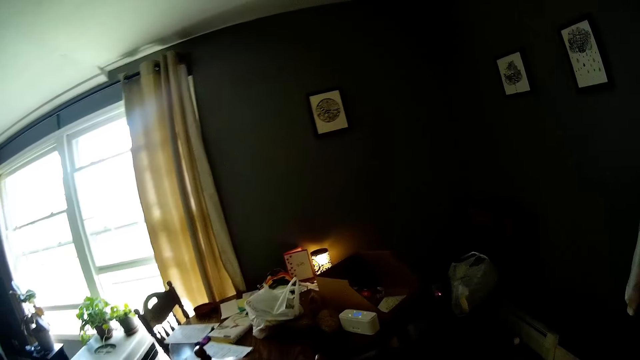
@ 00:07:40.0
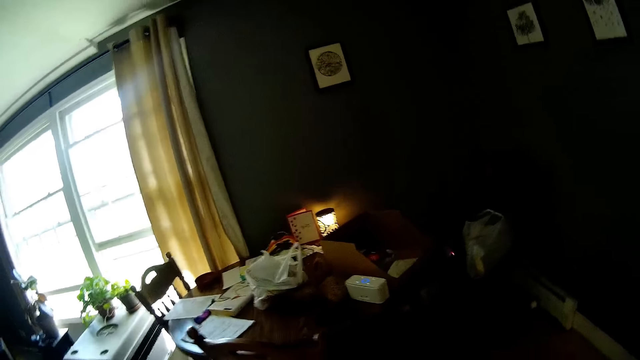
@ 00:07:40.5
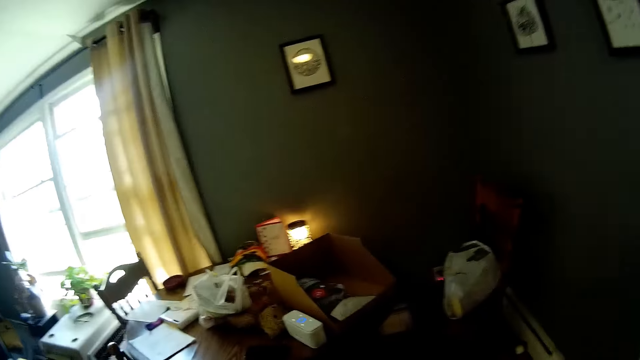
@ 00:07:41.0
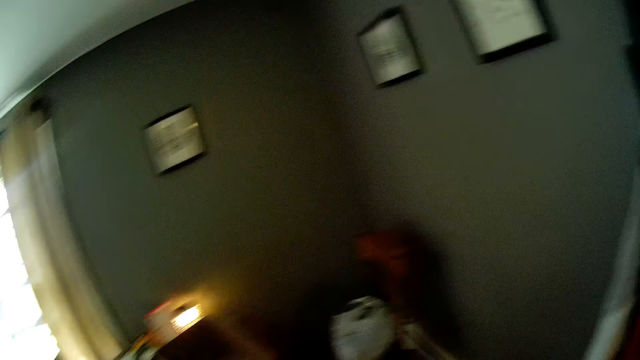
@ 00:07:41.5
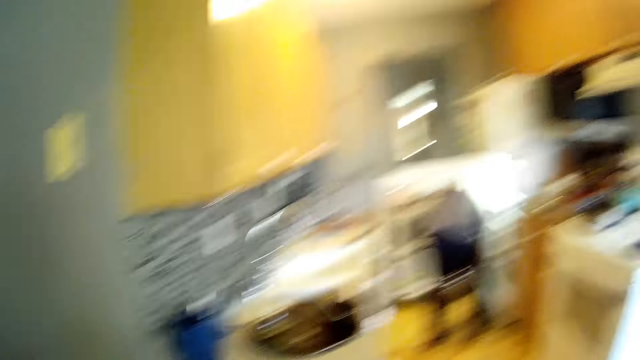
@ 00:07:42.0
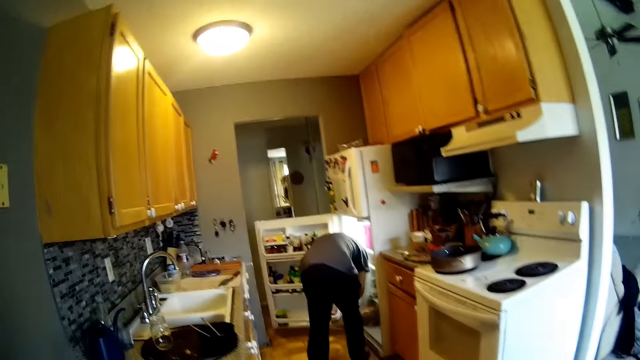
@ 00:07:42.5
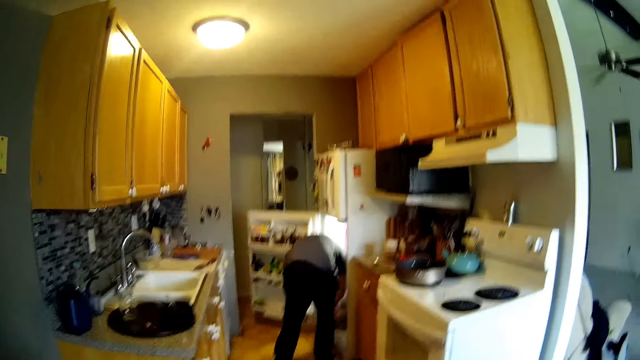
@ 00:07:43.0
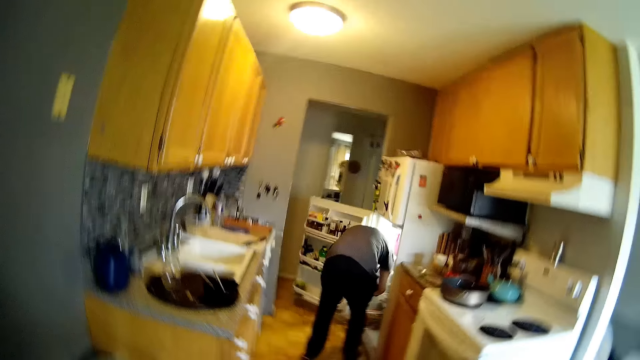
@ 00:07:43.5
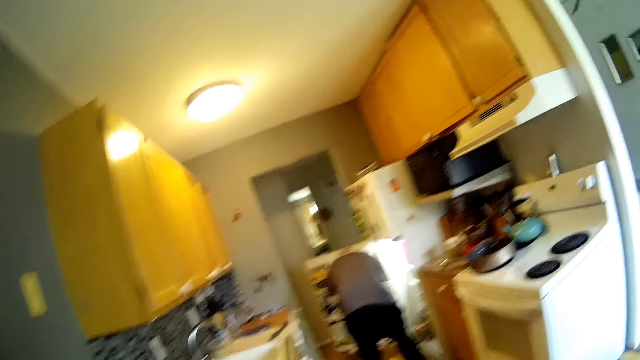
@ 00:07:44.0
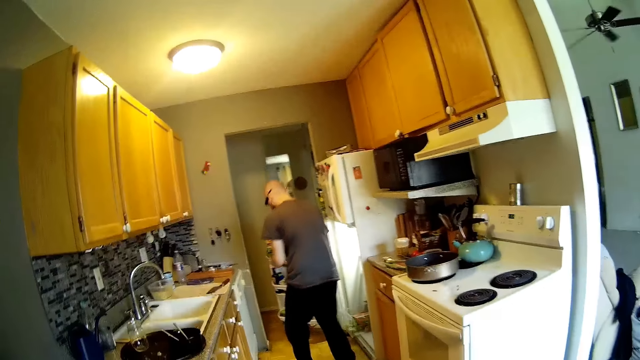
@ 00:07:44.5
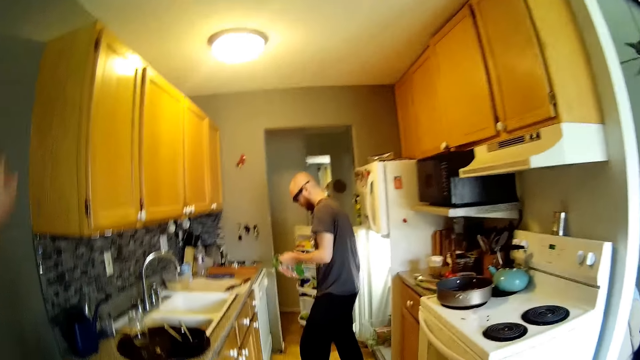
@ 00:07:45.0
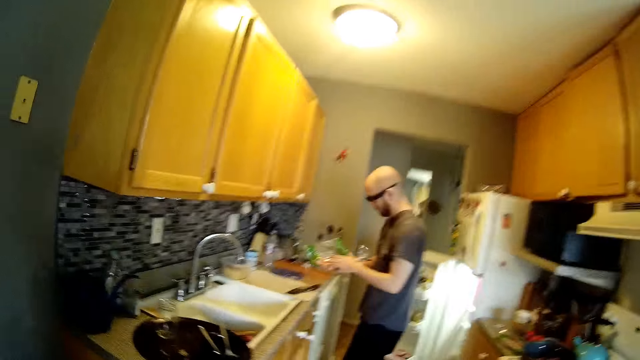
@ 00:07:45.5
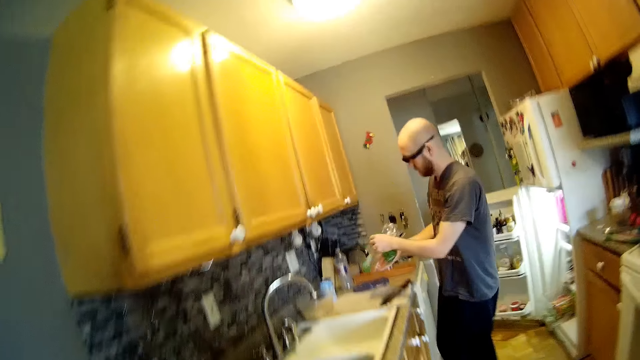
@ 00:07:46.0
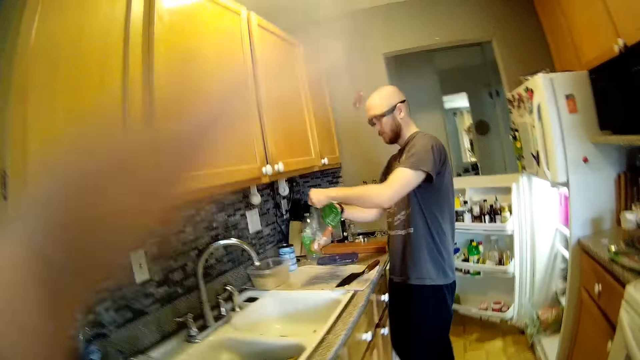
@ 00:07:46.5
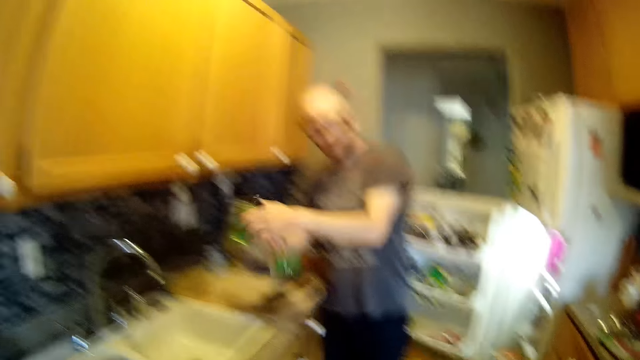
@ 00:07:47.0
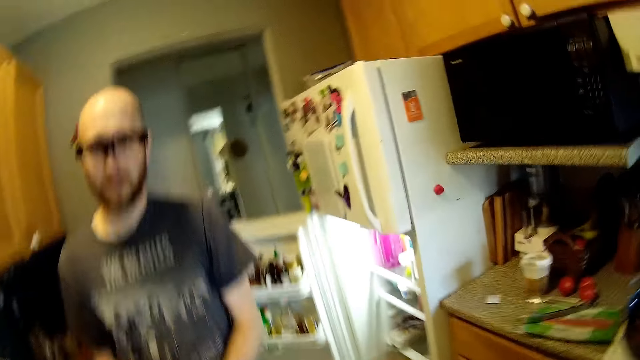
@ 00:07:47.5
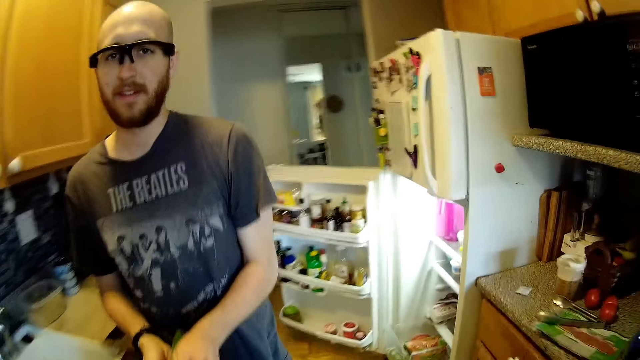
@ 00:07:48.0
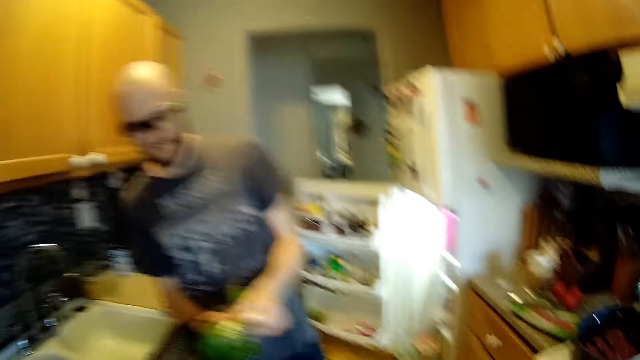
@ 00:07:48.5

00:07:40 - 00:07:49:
The camera wearer looks around and sings. They sing again. A man removes a nylon packet in the fridge. The man holds a plastic bag in both his hands. The camera wearer dances. The man removes a carrot in the nylon packet and dances.

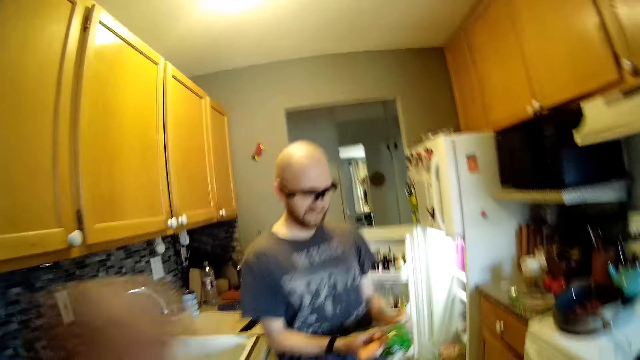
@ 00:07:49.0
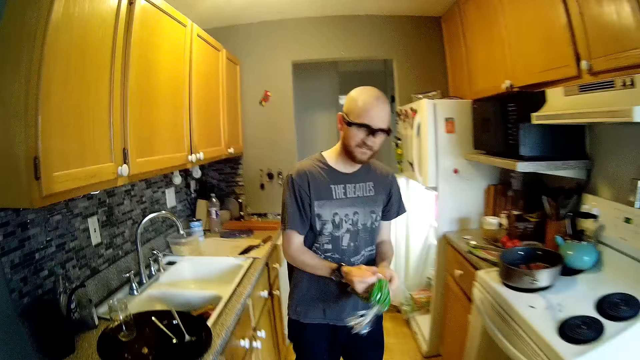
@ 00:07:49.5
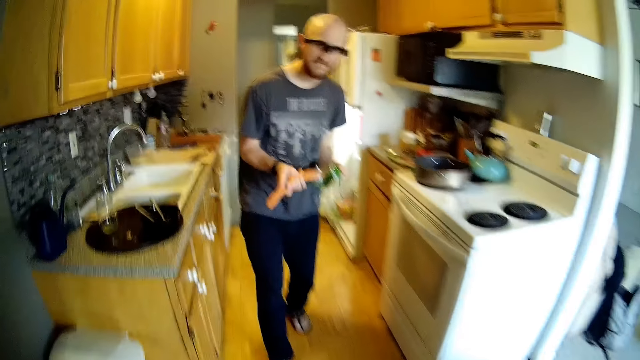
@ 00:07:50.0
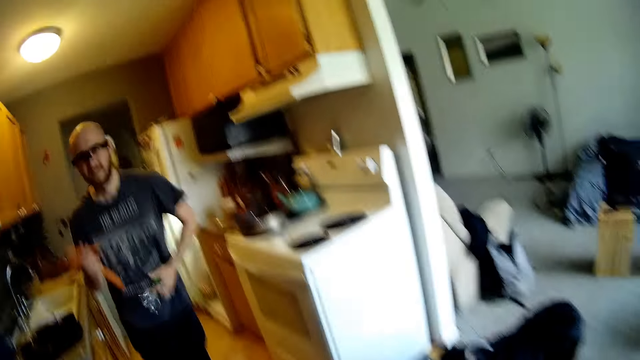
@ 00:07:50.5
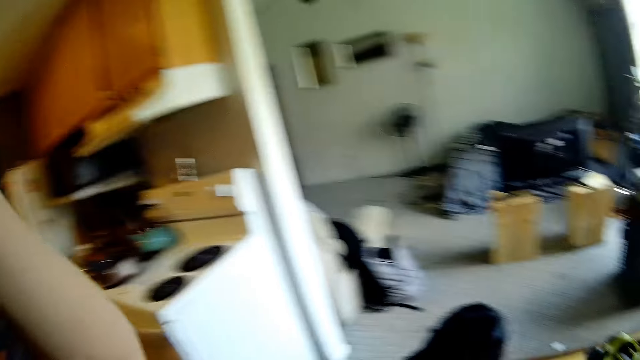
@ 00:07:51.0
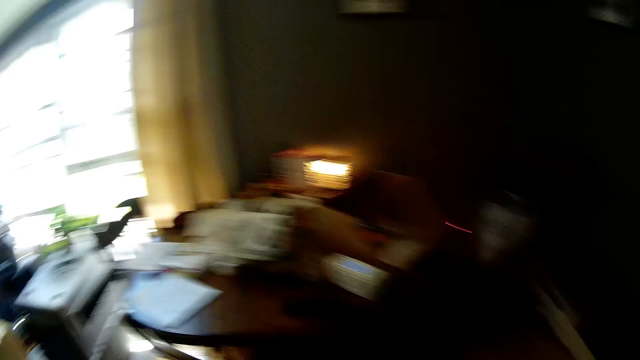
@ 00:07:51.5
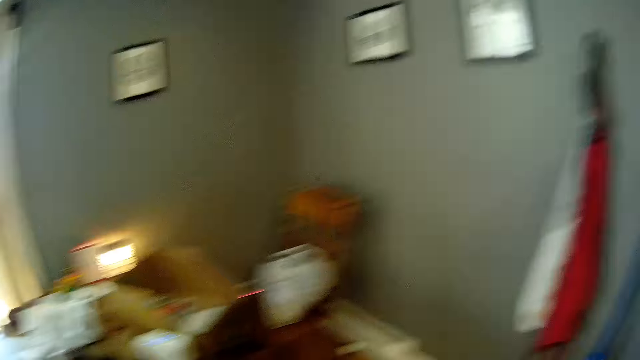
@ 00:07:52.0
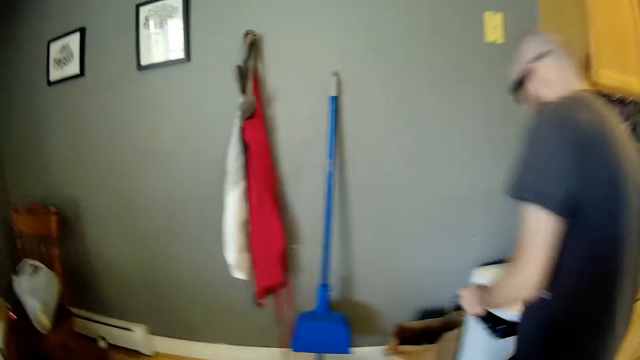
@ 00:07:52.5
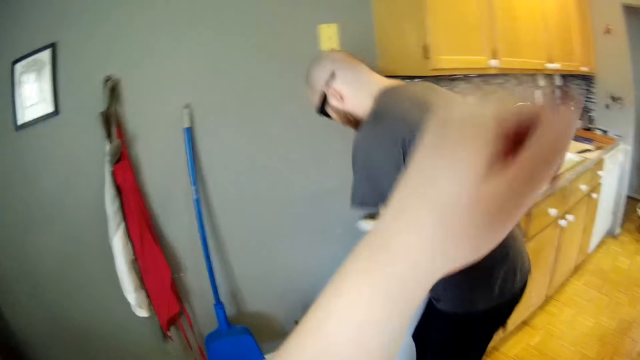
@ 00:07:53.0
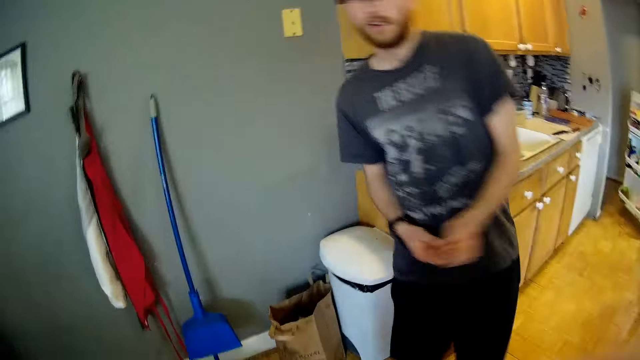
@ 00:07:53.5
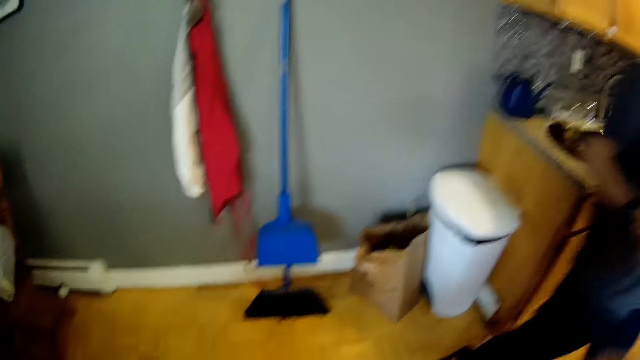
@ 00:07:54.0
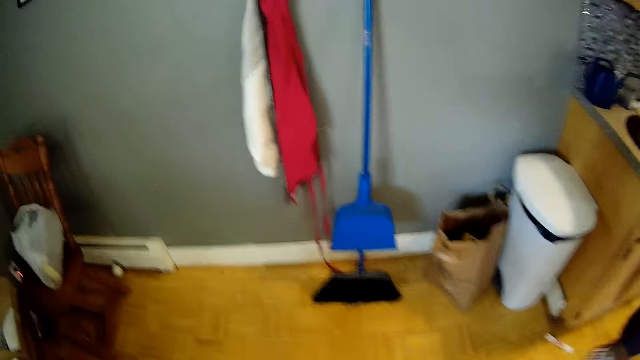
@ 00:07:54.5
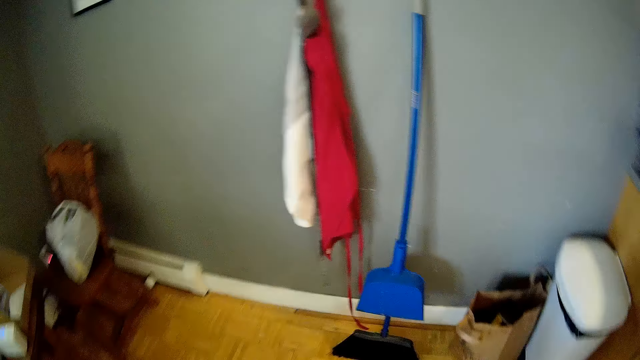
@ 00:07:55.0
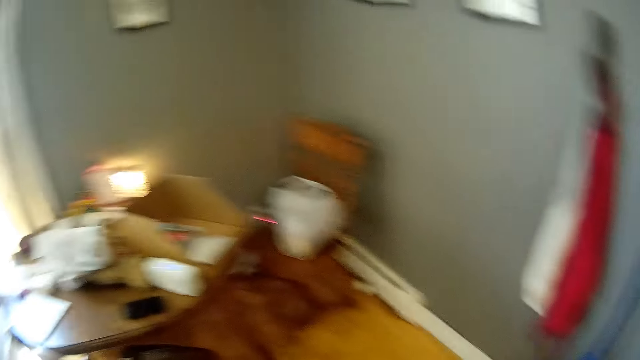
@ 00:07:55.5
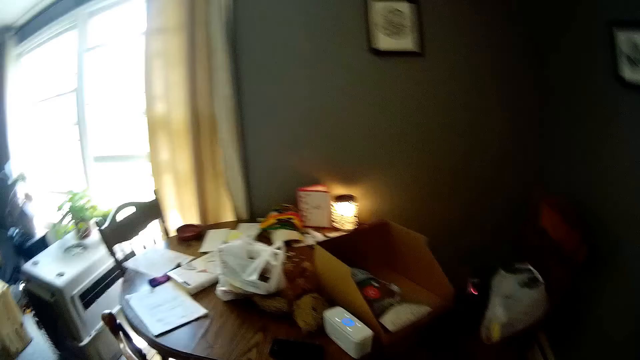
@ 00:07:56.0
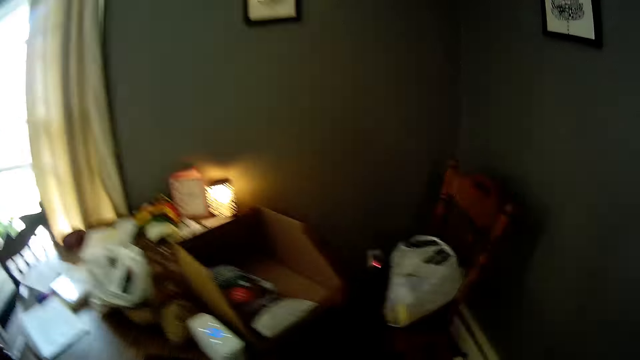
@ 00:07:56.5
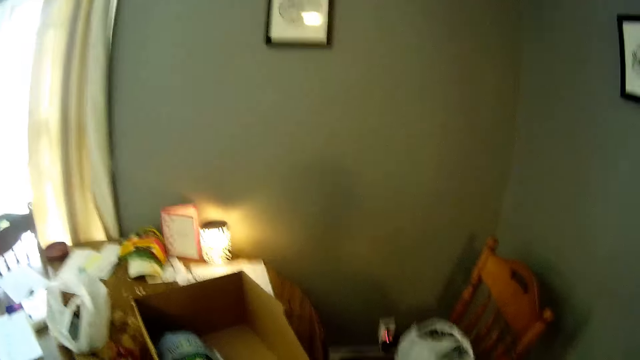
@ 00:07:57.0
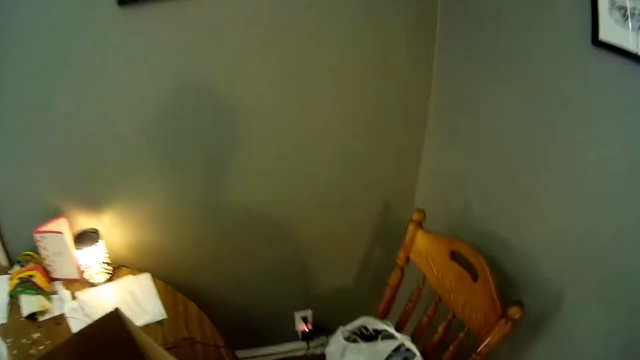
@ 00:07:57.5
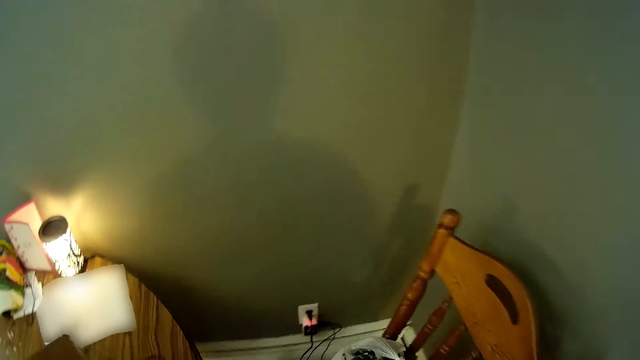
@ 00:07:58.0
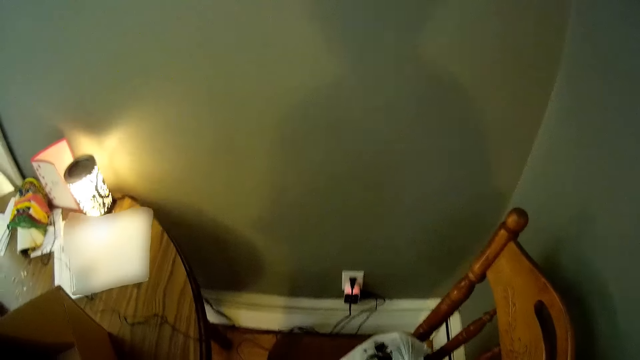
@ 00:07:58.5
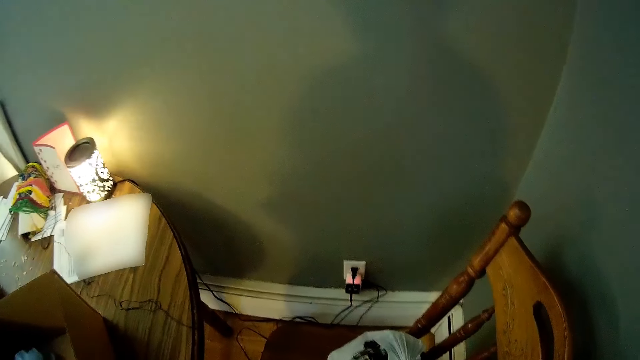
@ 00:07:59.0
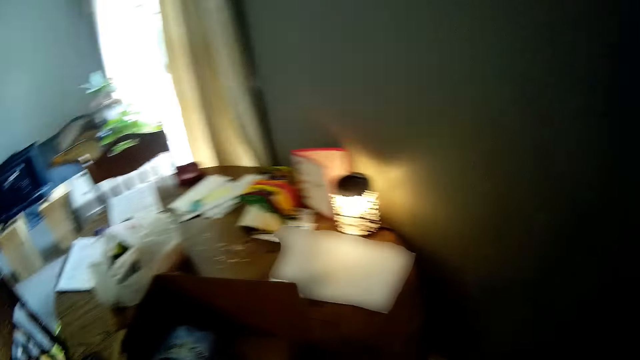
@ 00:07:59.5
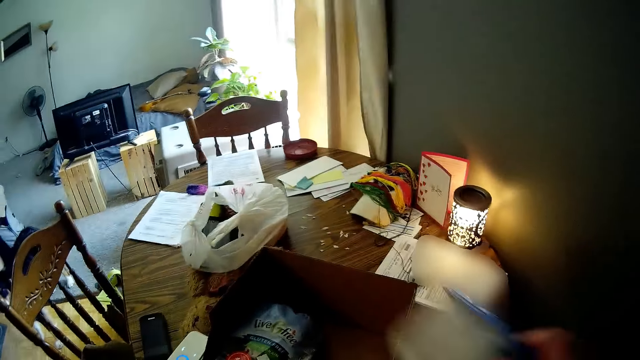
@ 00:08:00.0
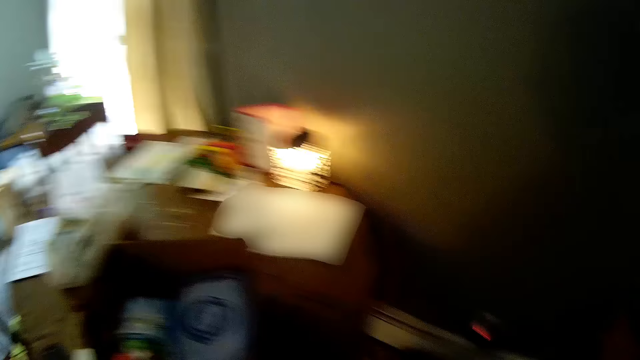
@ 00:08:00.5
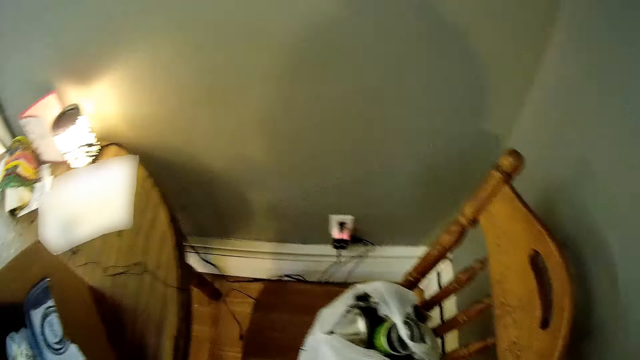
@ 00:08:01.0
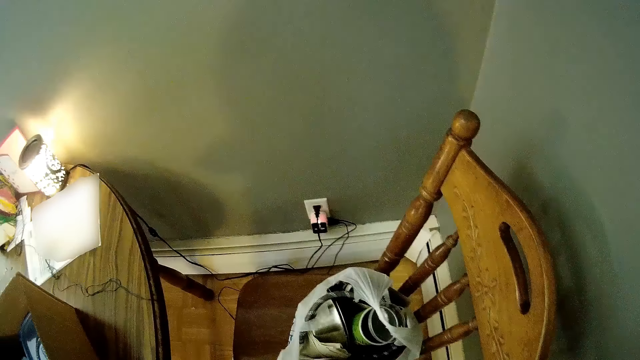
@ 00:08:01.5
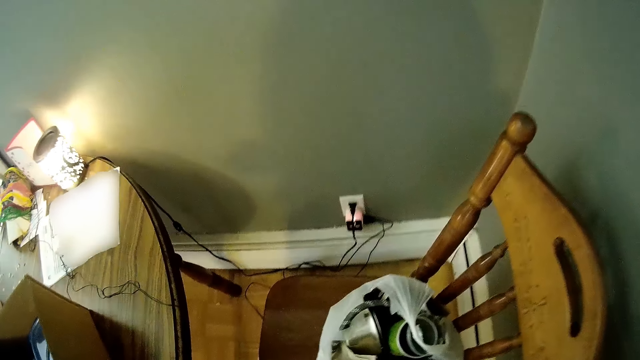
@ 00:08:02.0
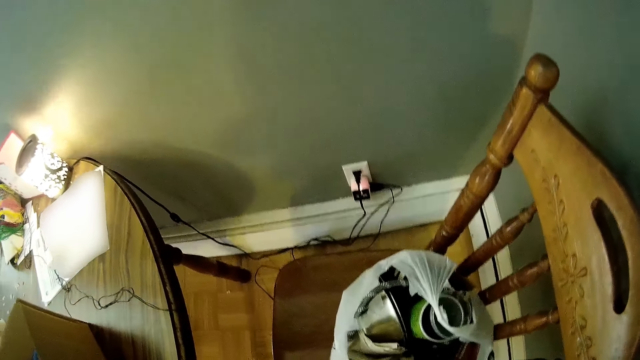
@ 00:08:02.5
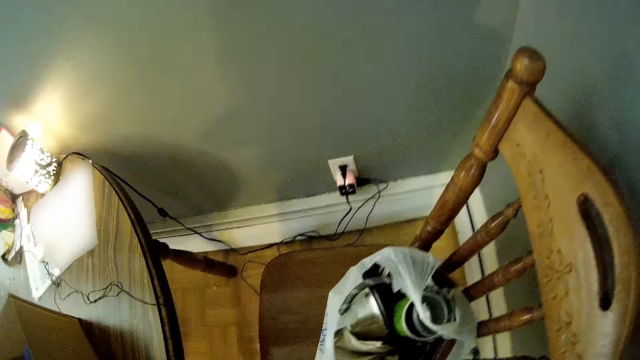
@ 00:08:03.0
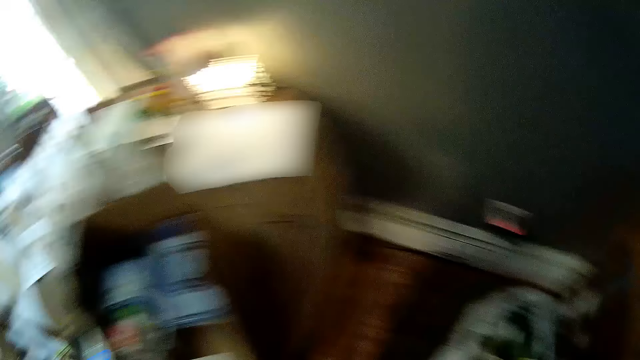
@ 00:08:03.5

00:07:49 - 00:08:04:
The camera wearer dances. A man dances and removes a carrot in the nylon packet. The camera wearer dances and looks around. She dances. The man opens the dustbin. The camera wearer dances. The man throws the nylon packet in the dustbin. The camera wearer dances. The man dances. The camera wearer dances and sings. She holds a plate in her right hand. She walks and looks around. She picks up a tin in the nylon bag. She places the plate in her right hand into a box on the table. She touches a plastic bag on the chair.
